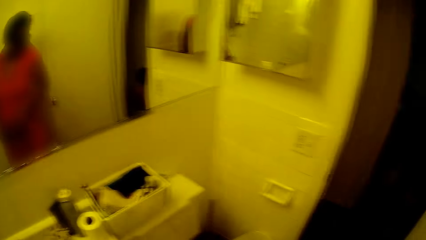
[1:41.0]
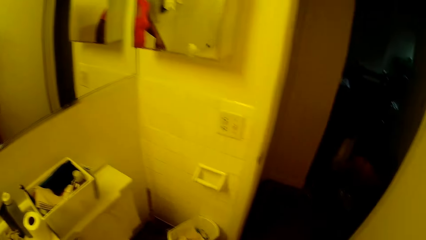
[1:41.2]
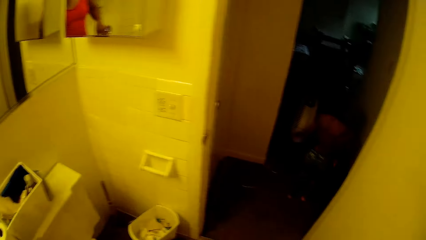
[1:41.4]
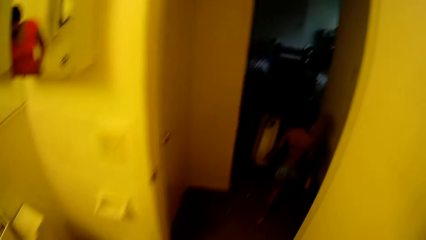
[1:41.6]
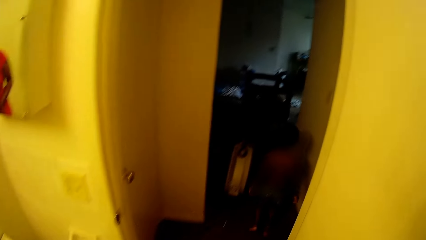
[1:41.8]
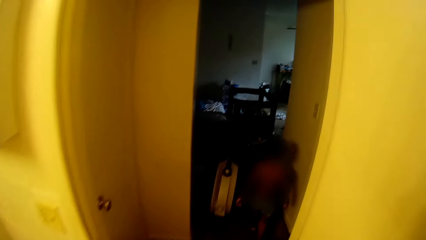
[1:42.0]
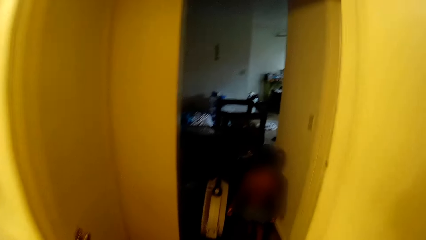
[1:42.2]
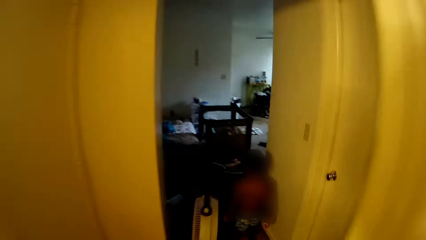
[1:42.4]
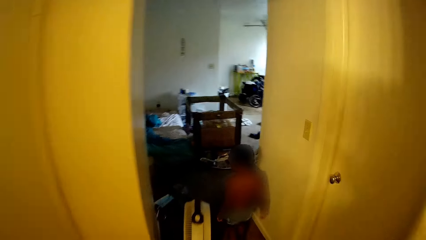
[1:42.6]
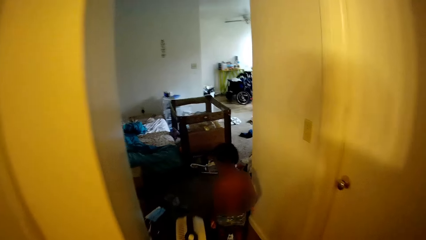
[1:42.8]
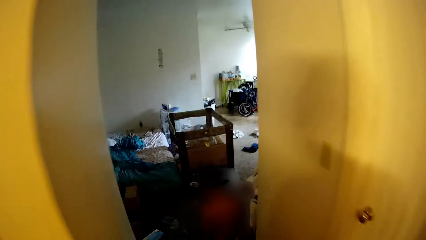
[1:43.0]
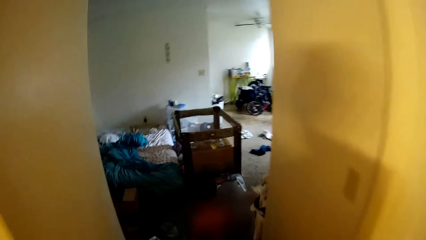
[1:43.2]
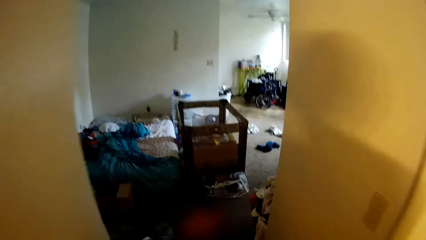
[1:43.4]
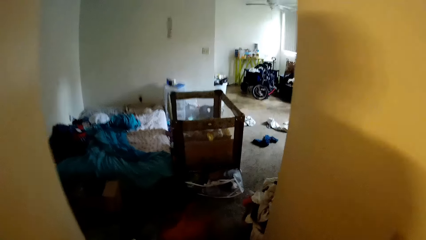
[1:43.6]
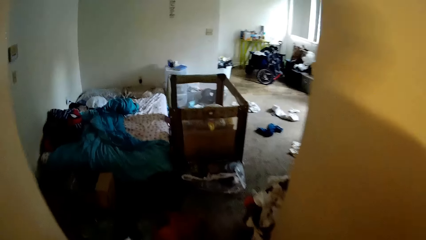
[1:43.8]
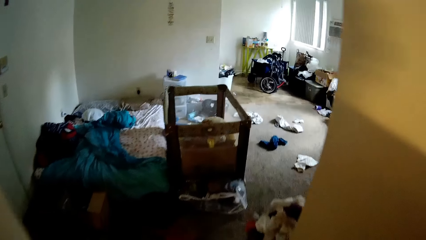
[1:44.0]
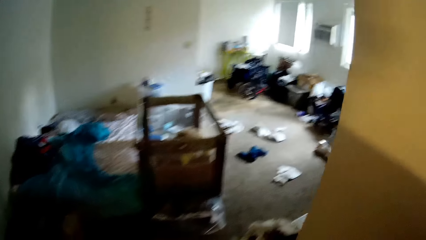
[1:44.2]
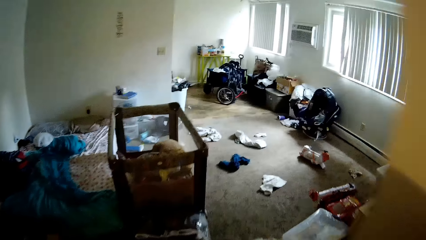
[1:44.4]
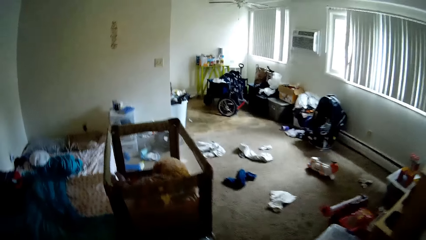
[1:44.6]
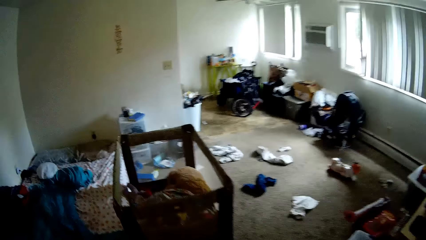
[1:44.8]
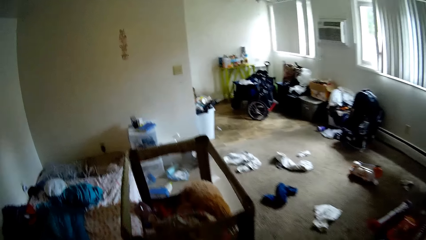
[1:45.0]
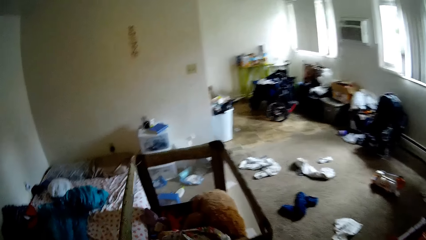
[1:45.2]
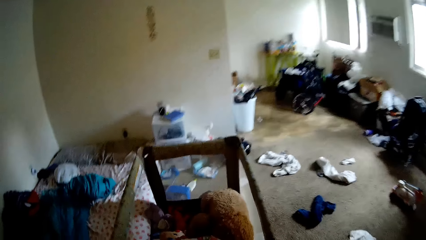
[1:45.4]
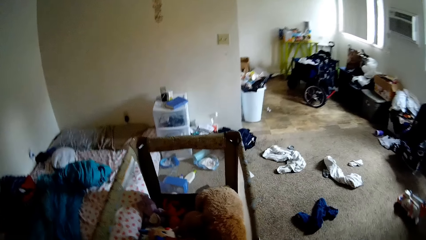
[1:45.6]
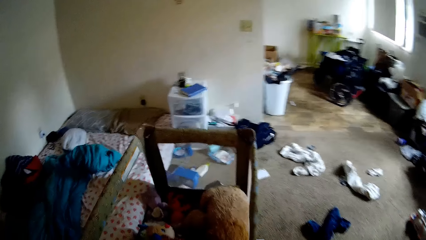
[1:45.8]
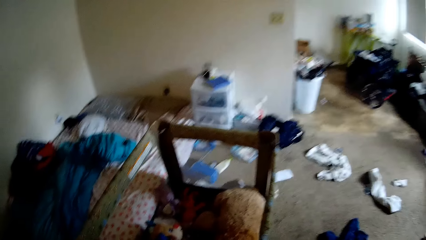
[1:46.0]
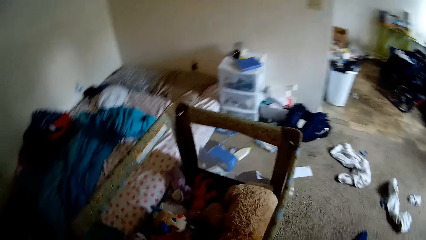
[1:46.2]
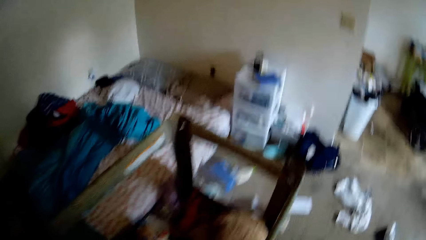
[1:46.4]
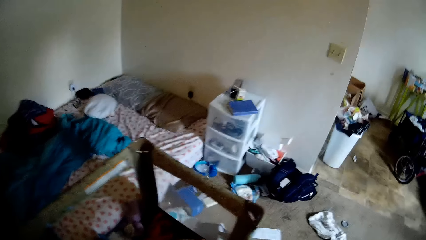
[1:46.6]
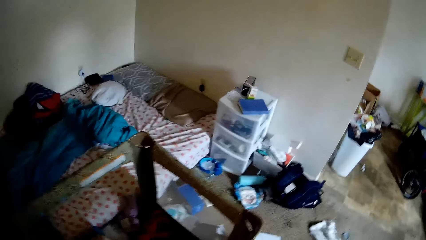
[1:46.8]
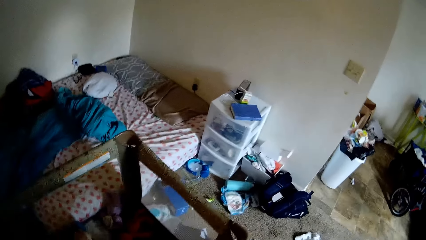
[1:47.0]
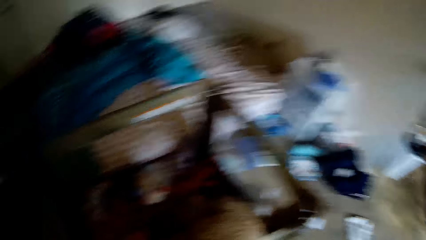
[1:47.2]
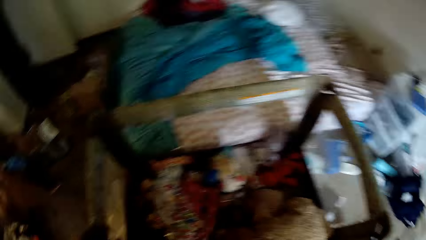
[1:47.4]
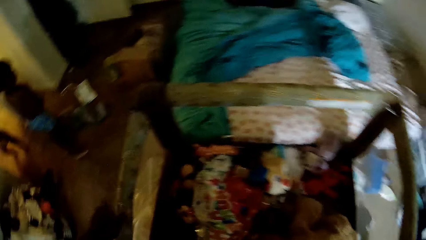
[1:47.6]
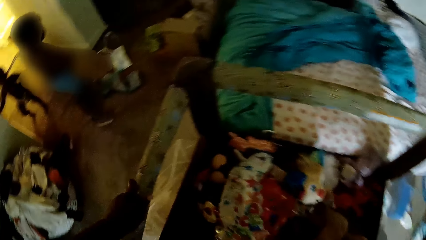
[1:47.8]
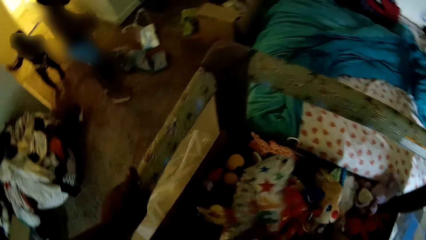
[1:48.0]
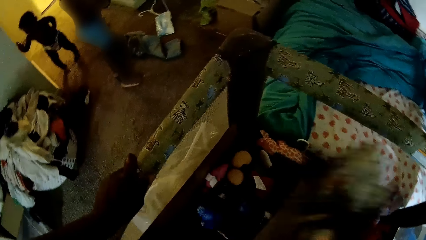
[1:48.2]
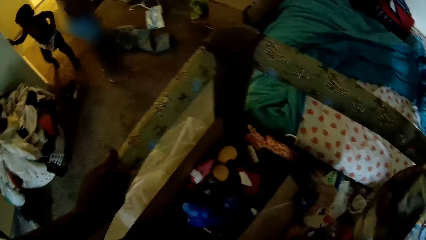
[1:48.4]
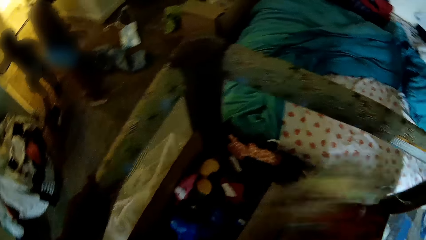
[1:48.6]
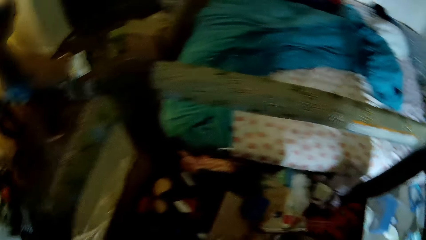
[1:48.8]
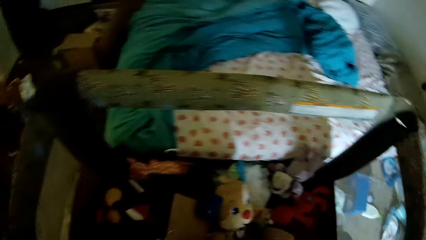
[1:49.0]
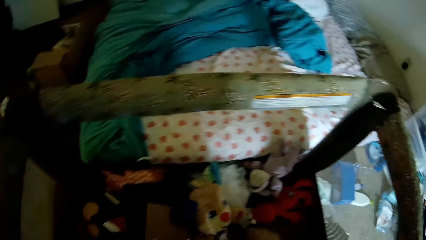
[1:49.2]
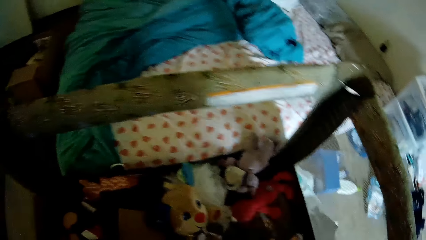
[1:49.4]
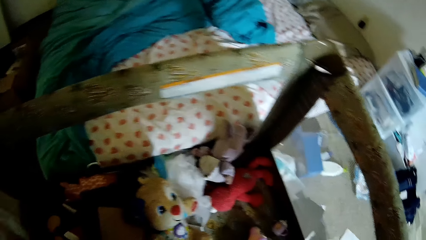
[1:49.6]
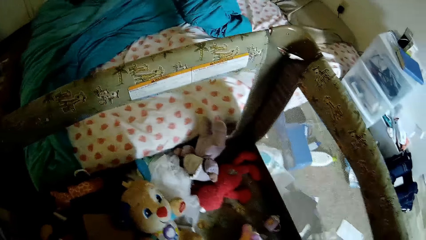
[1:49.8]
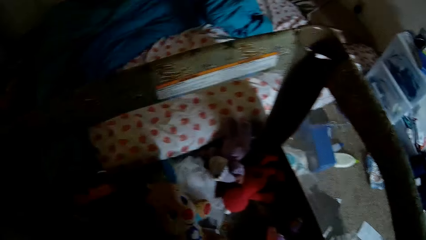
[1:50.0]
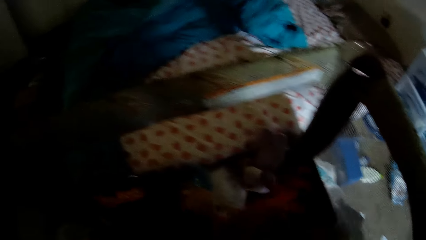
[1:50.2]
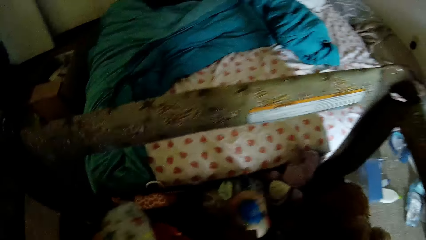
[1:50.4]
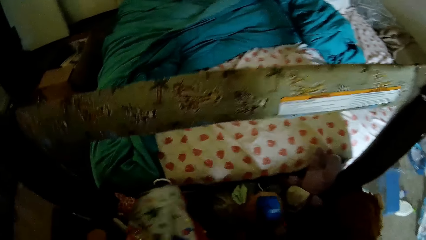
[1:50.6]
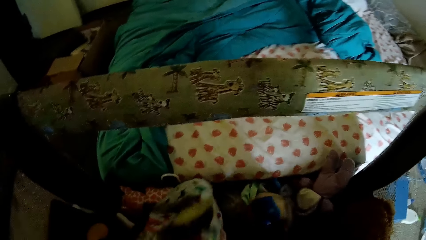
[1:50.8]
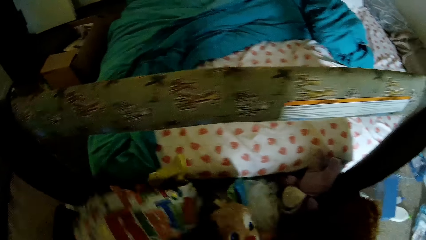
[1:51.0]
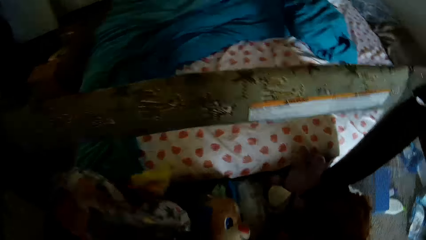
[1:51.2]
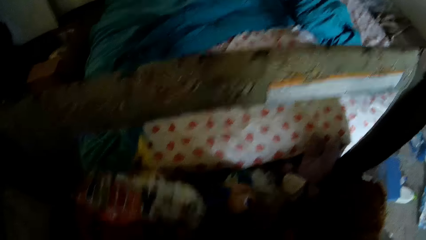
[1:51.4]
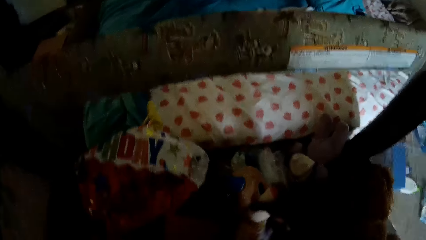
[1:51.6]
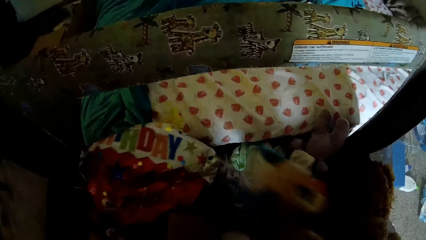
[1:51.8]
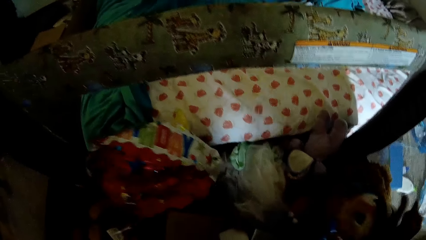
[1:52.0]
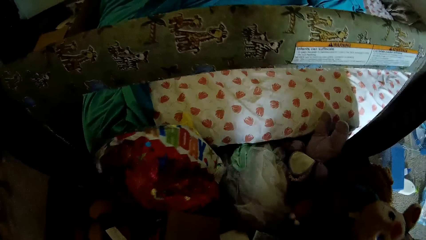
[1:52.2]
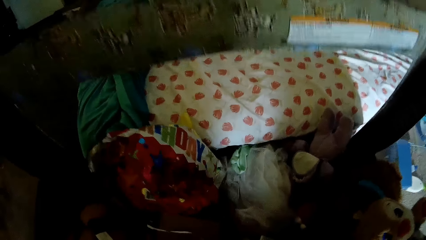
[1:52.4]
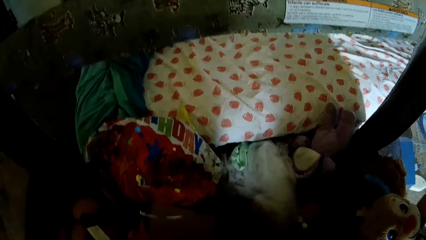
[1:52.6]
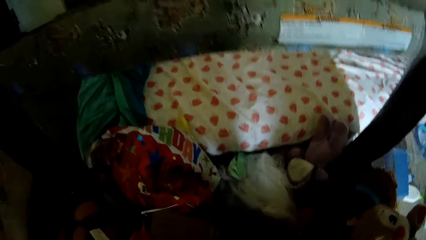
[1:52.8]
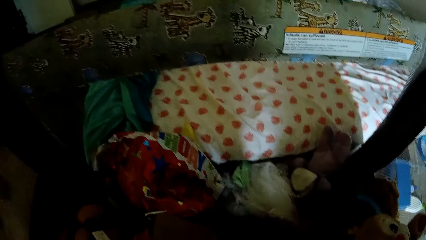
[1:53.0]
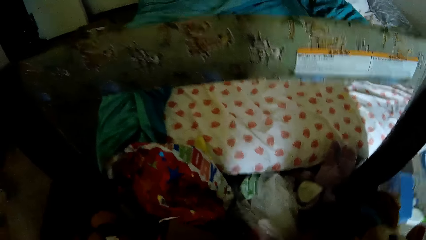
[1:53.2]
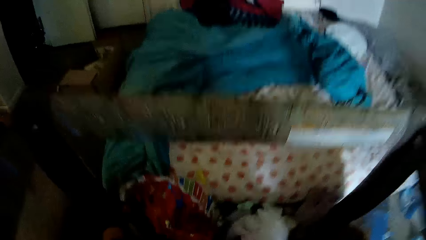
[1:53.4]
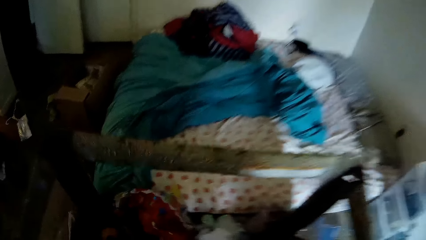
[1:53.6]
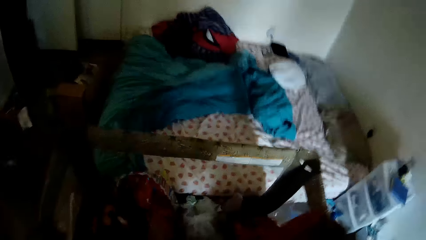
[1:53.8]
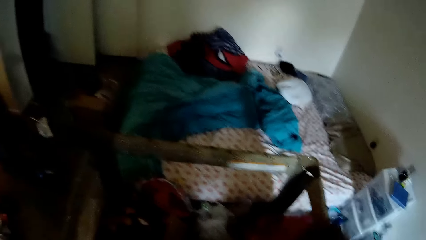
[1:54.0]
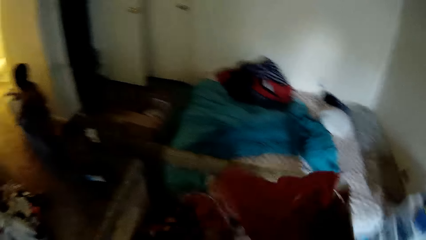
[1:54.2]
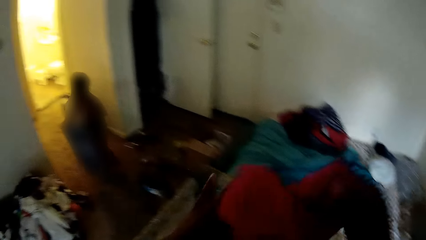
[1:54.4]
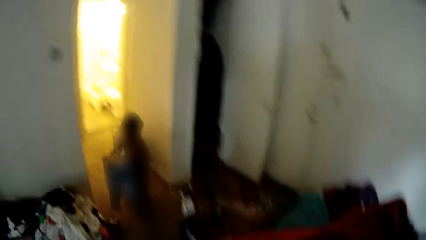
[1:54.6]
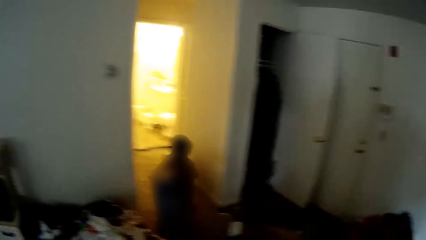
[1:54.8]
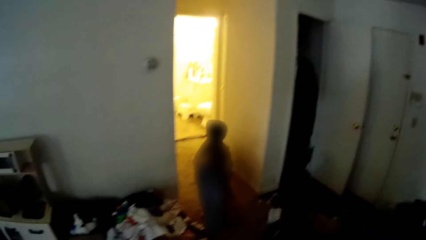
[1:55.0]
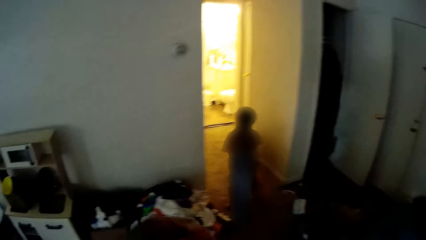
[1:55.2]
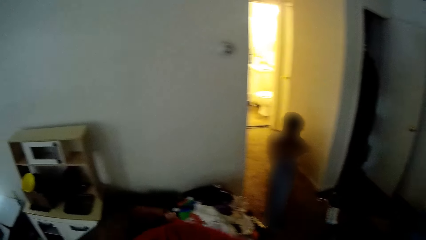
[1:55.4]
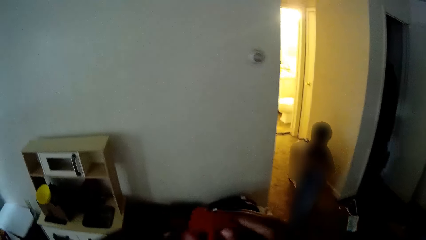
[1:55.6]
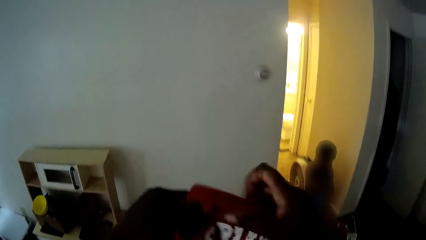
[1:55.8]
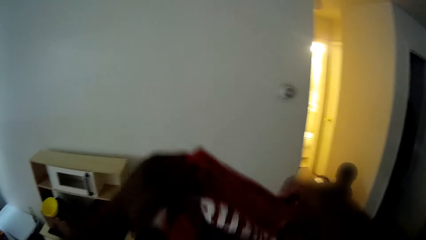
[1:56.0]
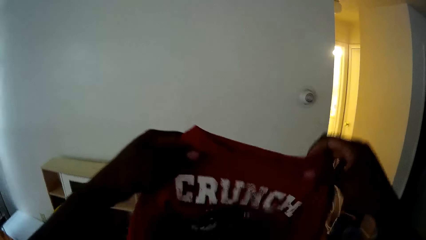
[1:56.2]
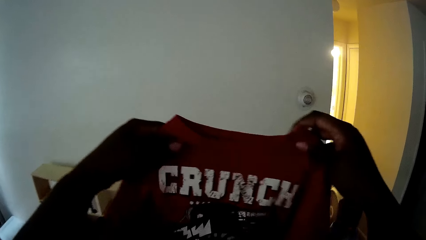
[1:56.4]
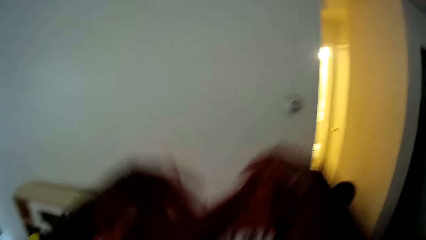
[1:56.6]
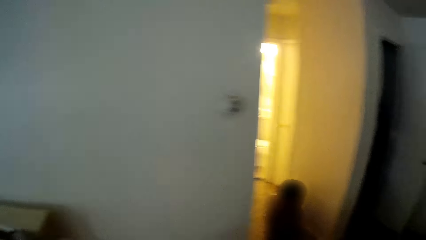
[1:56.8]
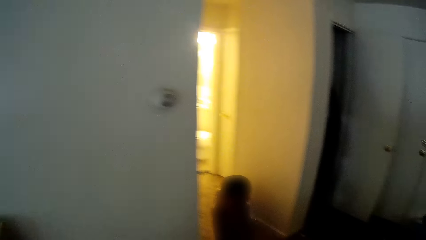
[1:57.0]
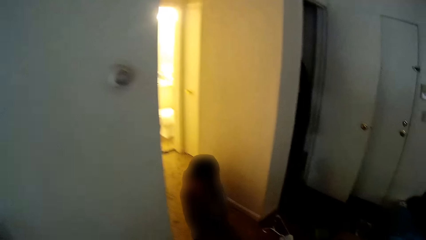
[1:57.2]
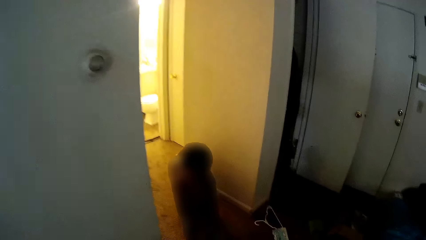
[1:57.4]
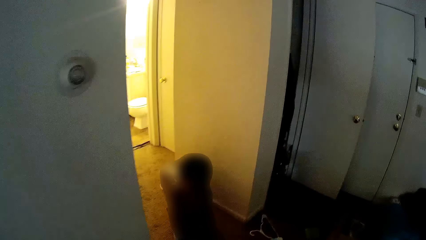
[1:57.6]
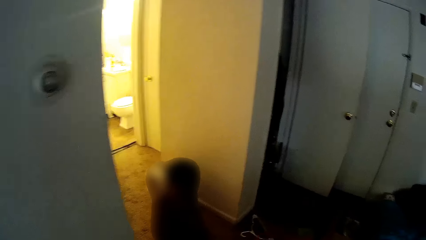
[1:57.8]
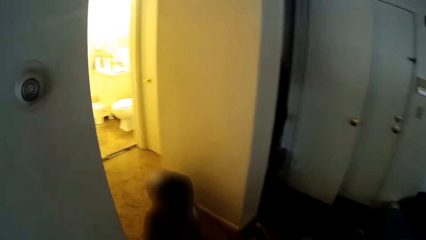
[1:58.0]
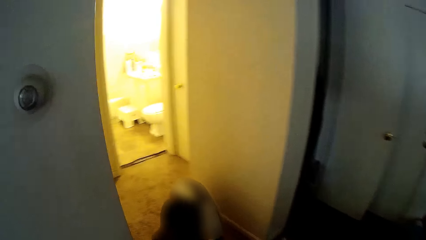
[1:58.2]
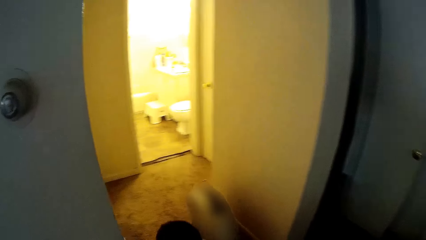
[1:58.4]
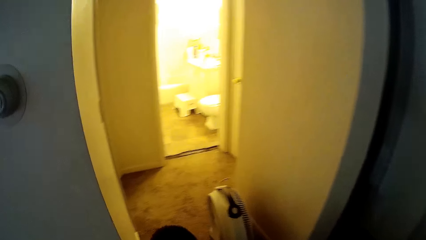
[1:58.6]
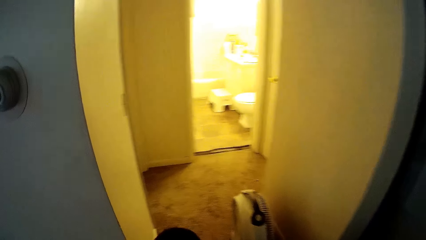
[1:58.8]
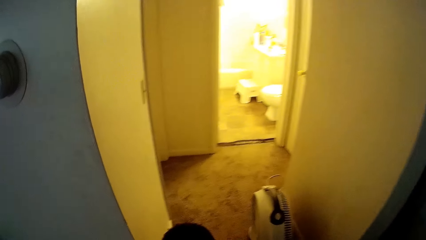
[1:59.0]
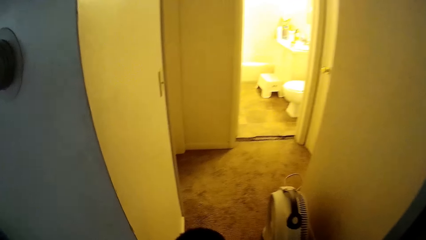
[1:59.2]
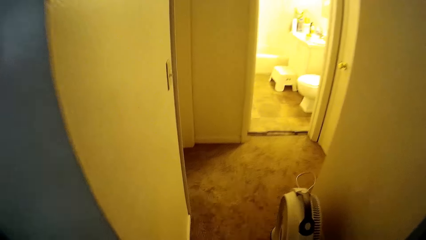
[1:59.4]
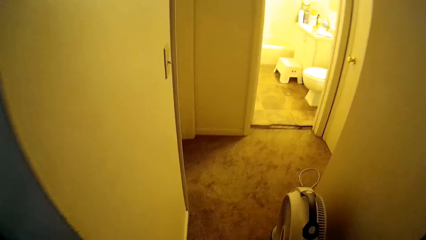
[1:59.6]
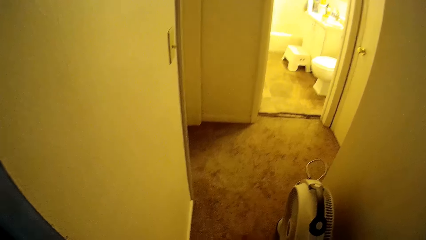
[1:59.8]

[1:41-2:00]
The boy walks into the bedroom. The camera wearer walks towards the bedroom. She interacts with the boy. She moves a paper with her right hand. She picks up a deflated balloon in a bassinet with her right hand. She searches the bassinet with both hands. She takes out a red shirt from the bassinet with both hands and raises the red shirt with both hands. She walks towards the boy. She holds the t-shirt.
